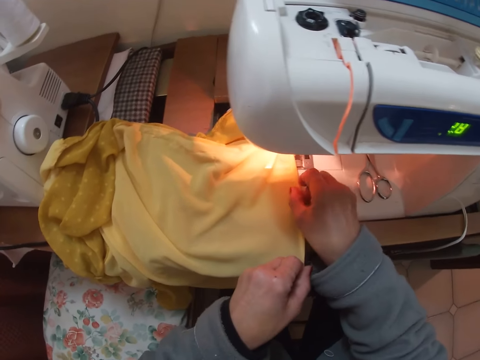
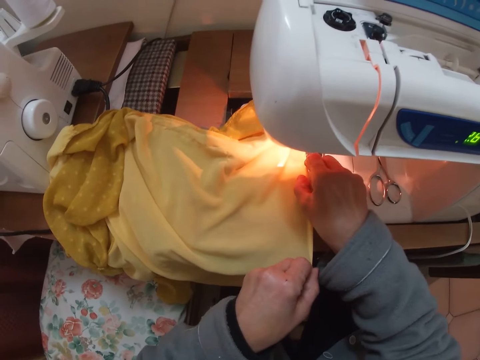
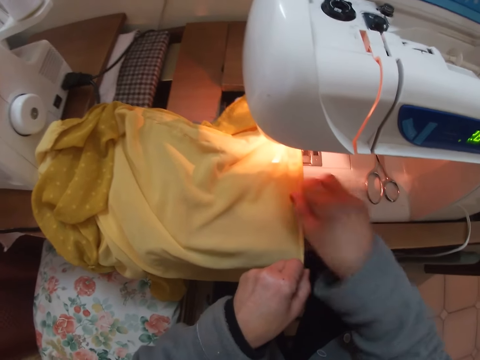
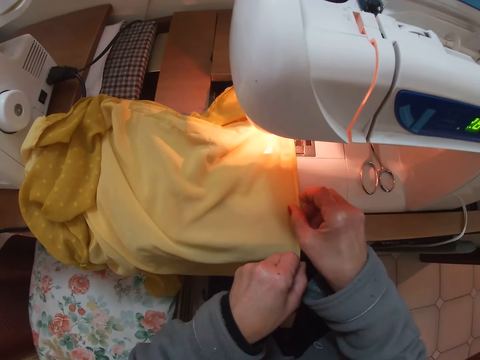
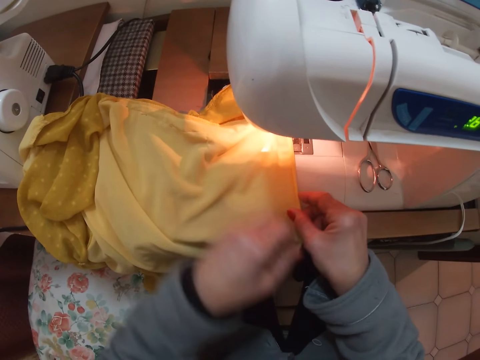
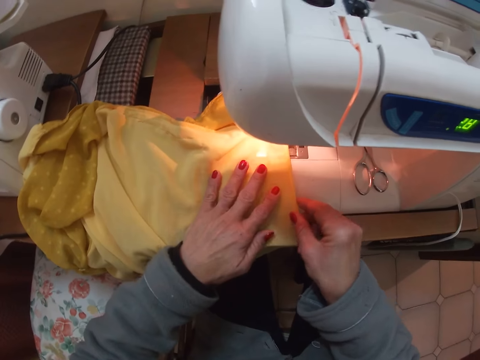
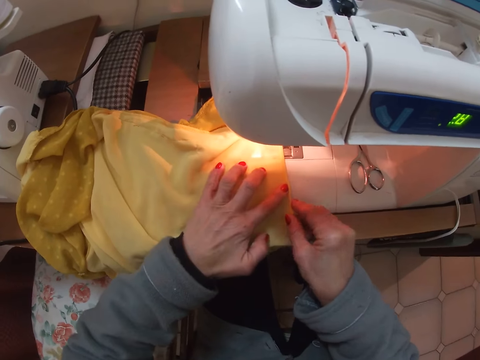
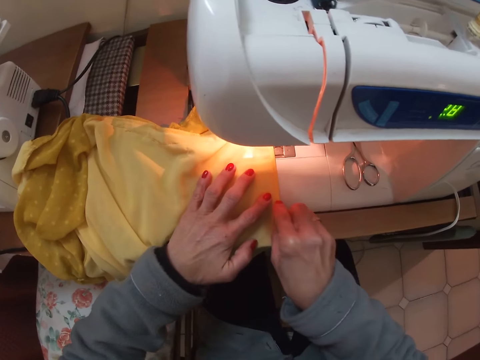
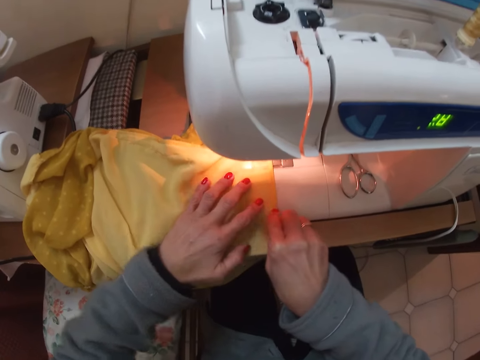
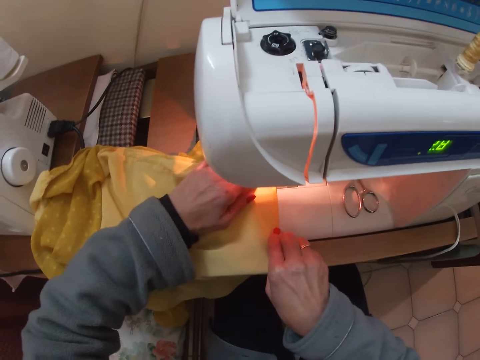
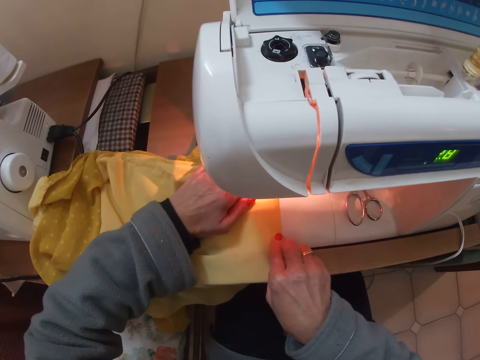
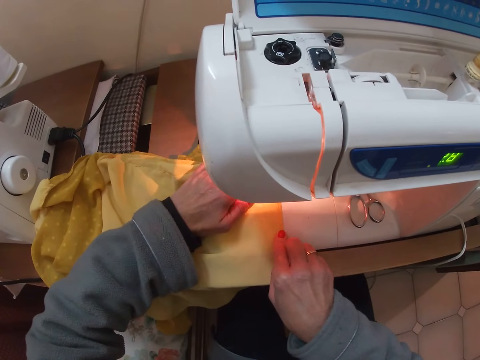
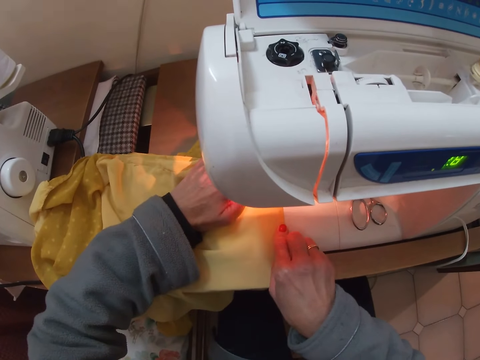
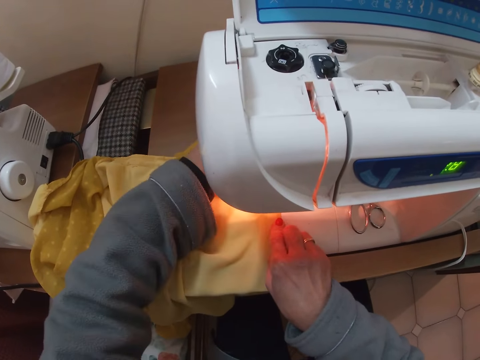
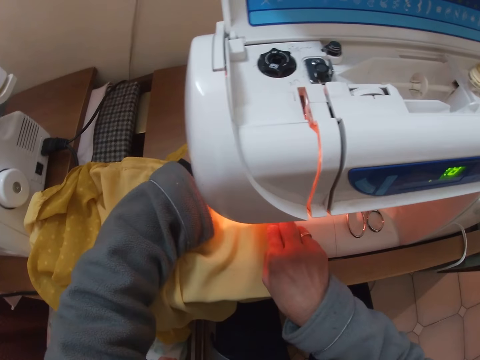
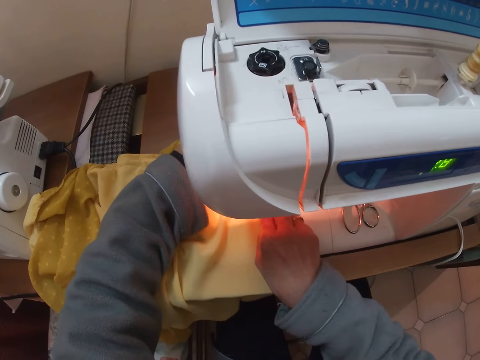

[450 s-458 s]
The camera wearer aligns the fabric. They fold the fabric. They sew the folded edge of the lining of the blouse with the sewing machine.

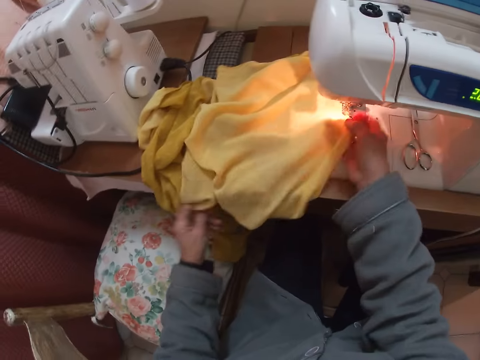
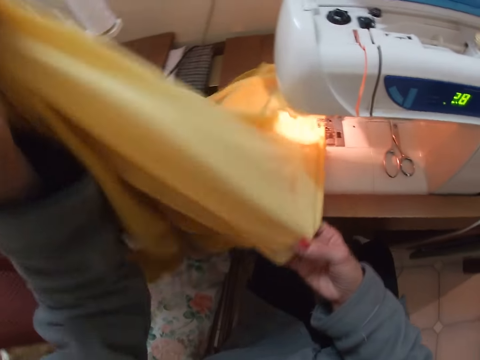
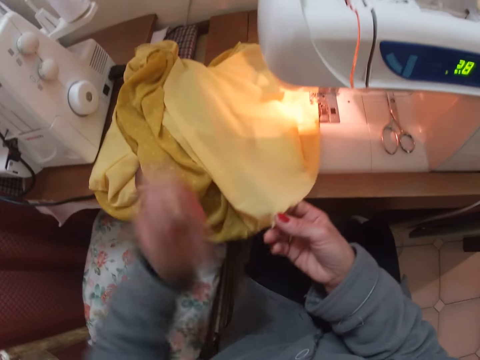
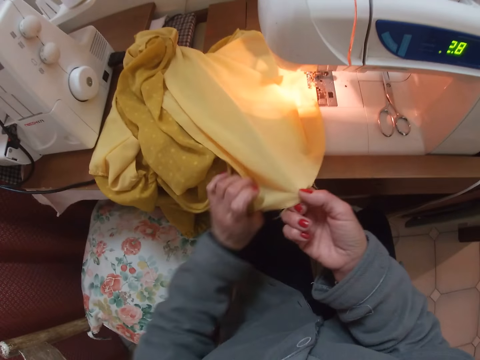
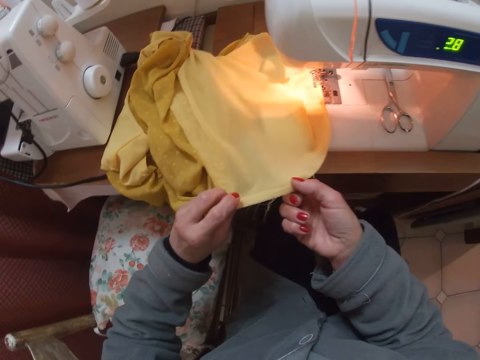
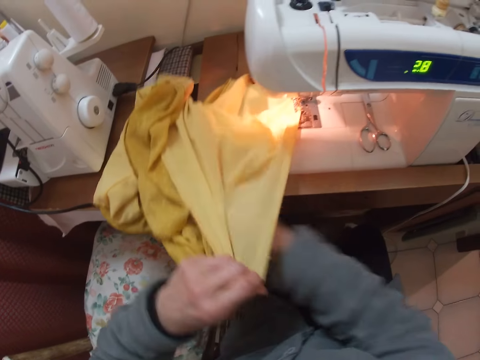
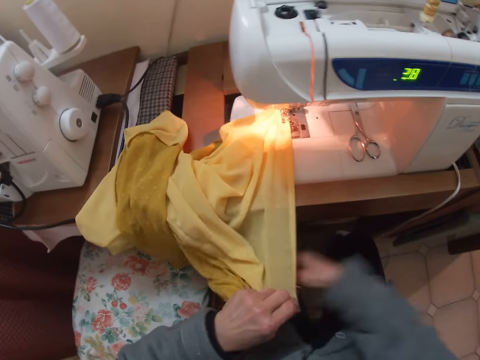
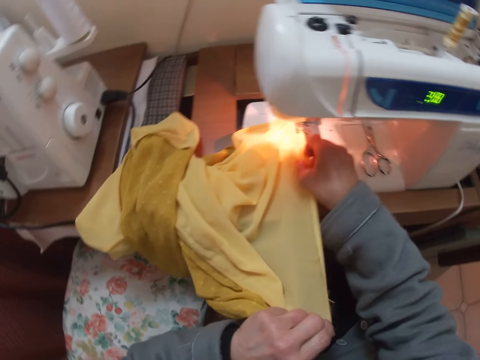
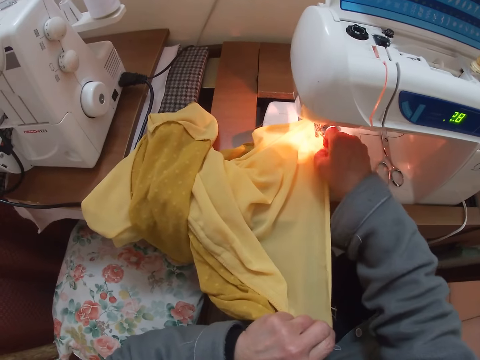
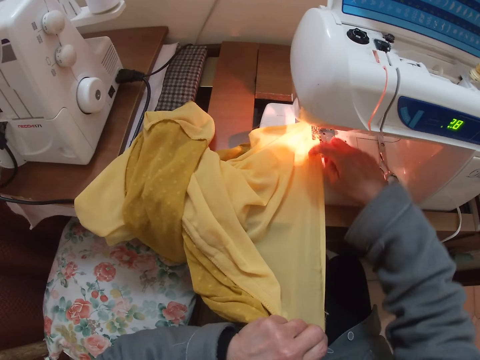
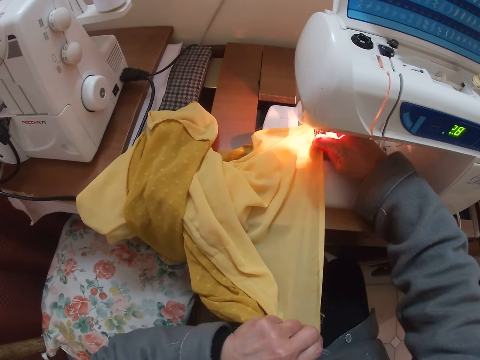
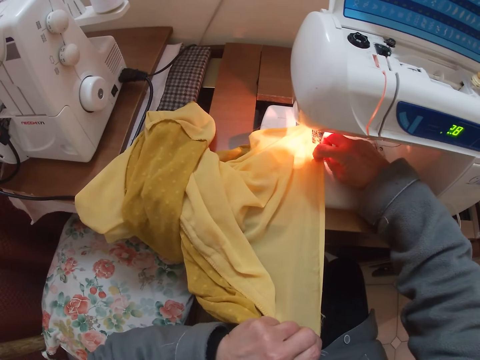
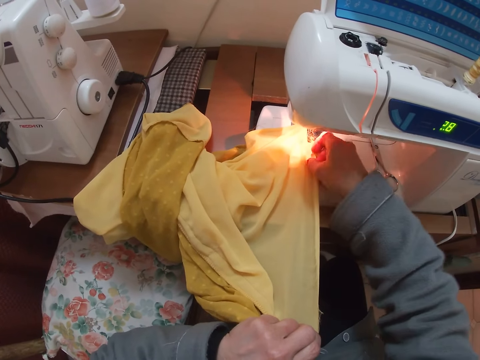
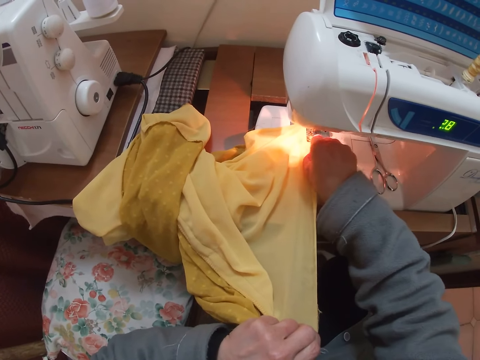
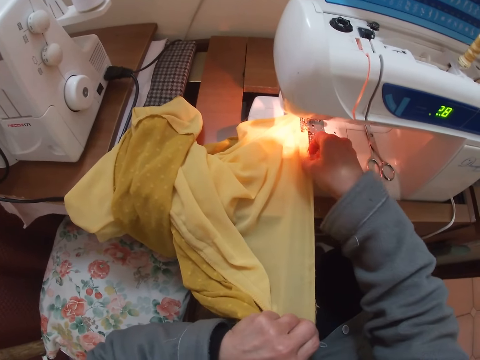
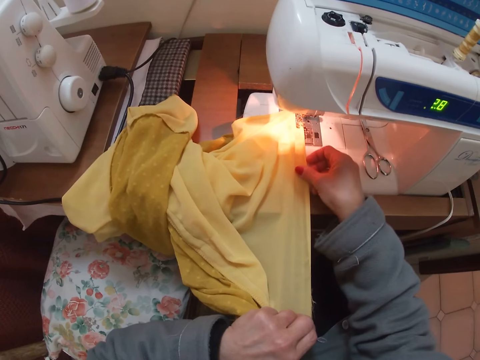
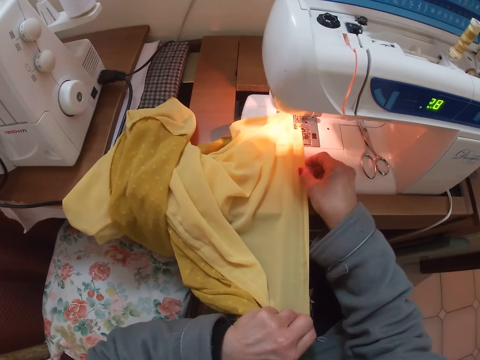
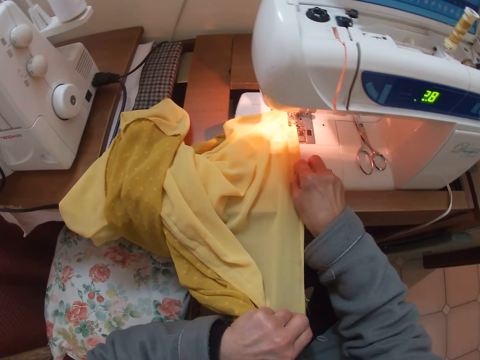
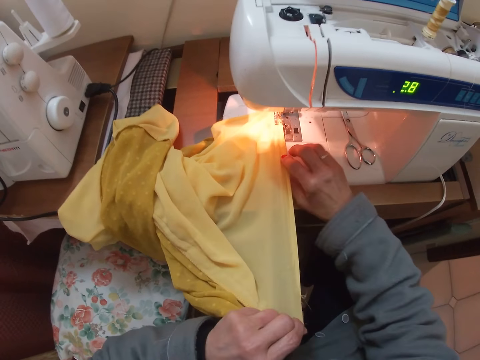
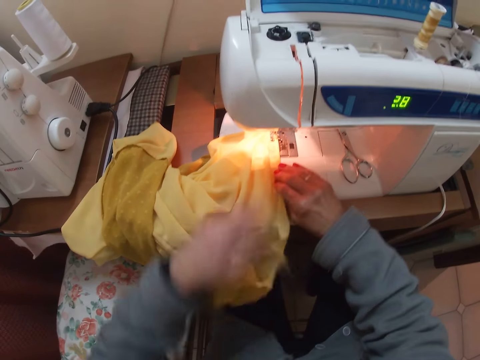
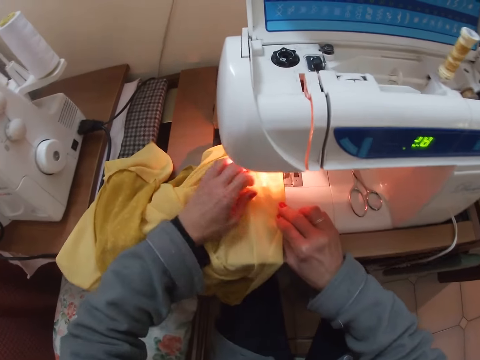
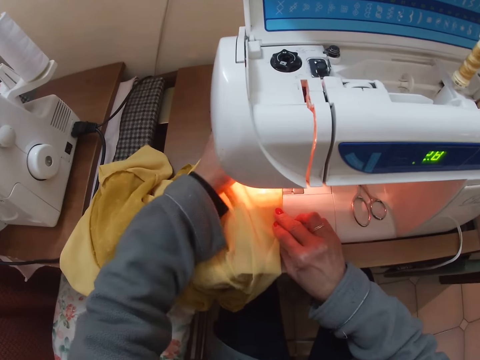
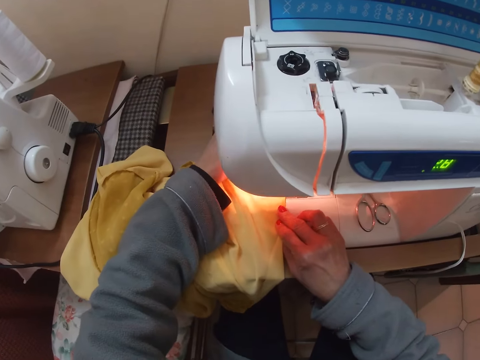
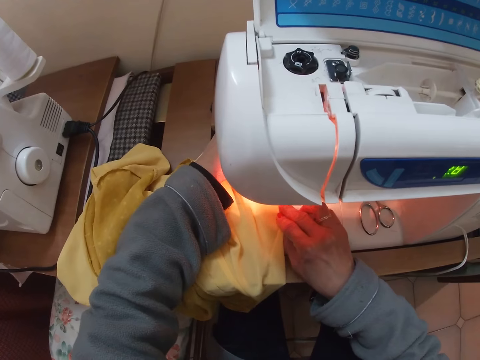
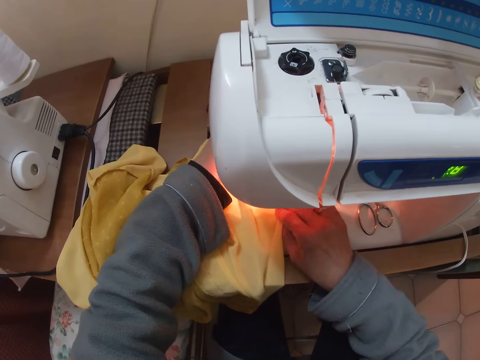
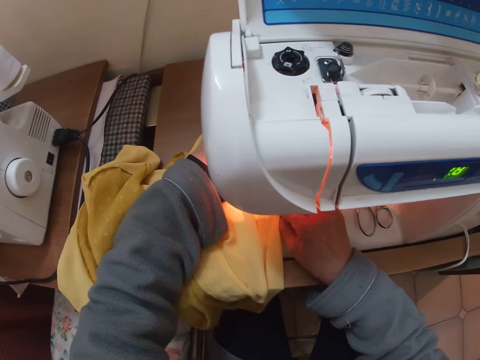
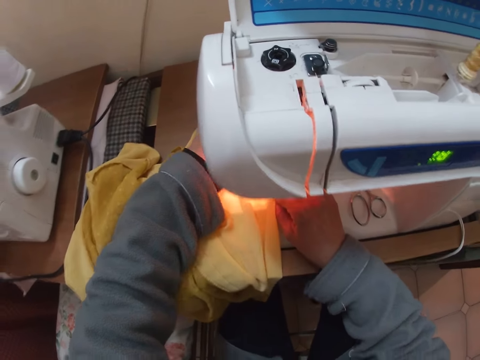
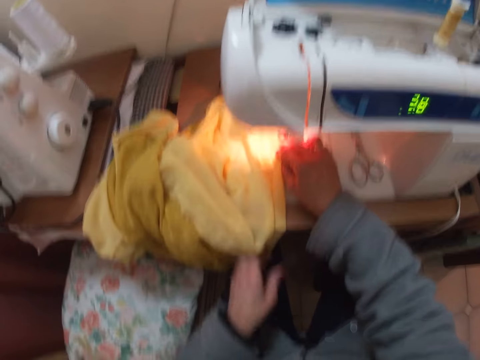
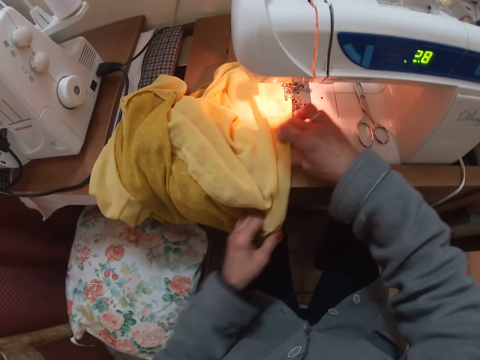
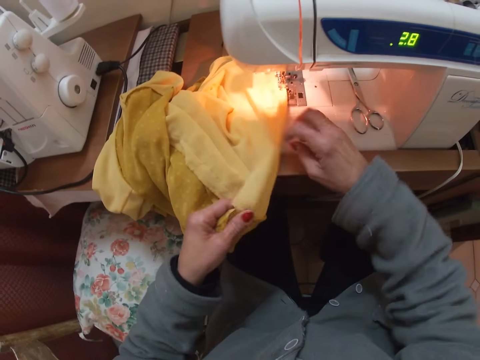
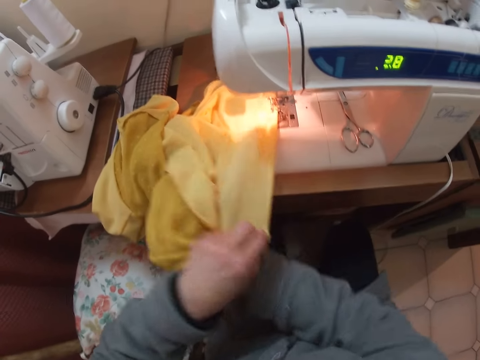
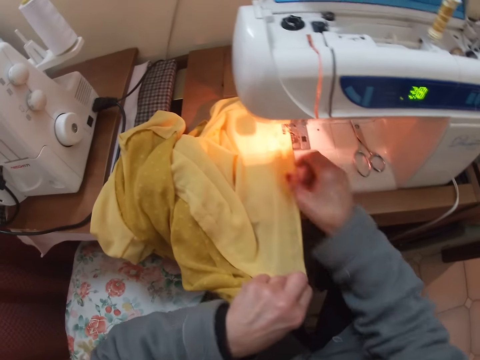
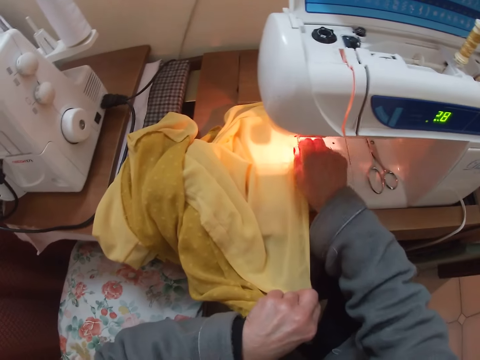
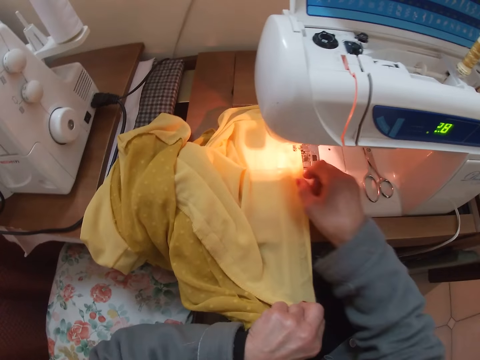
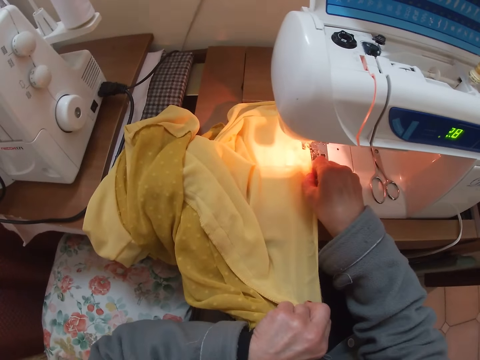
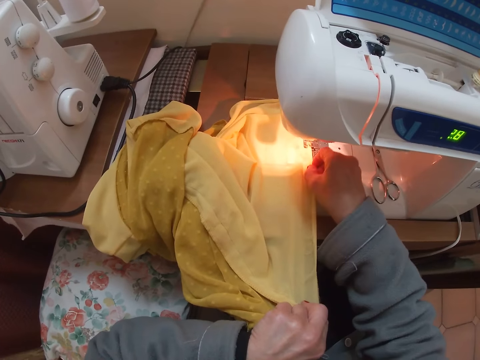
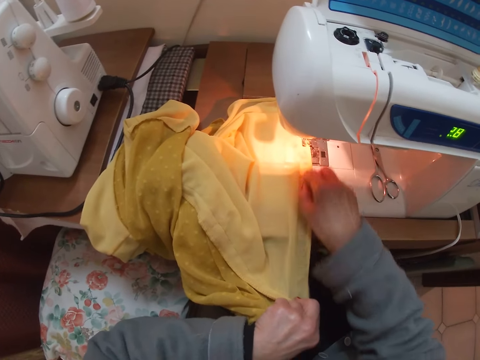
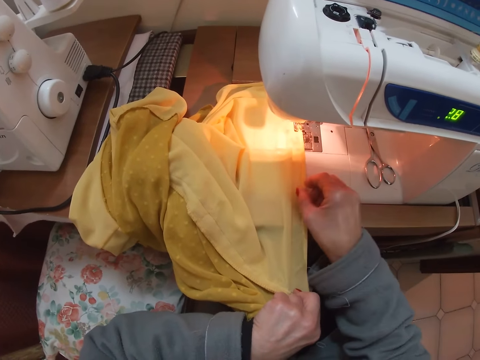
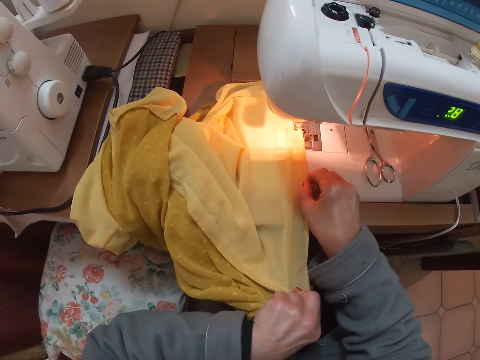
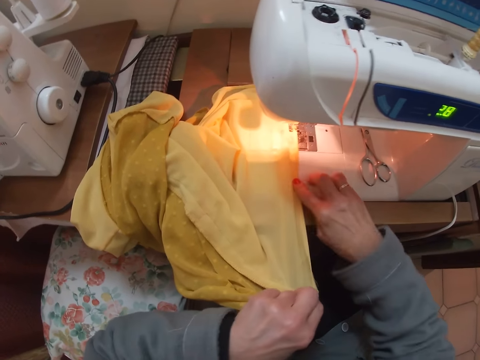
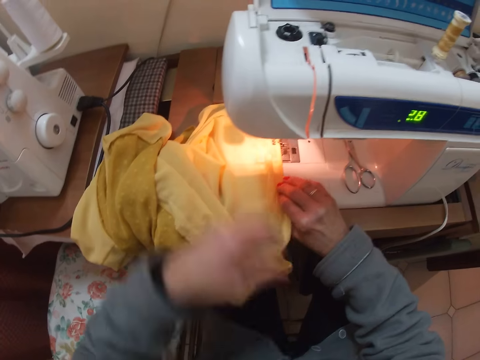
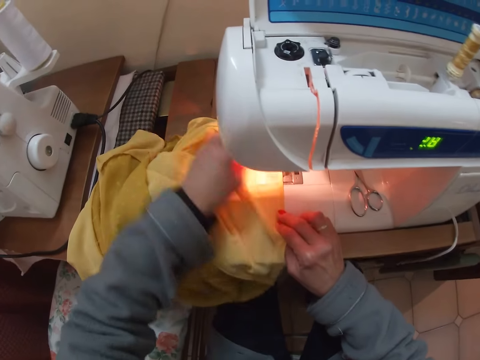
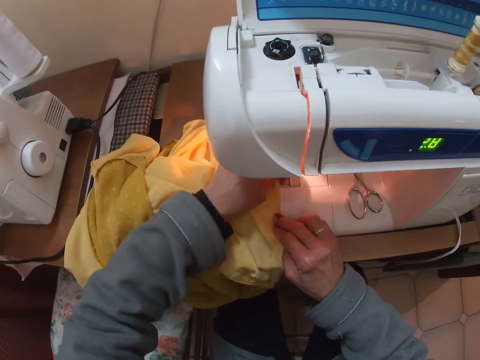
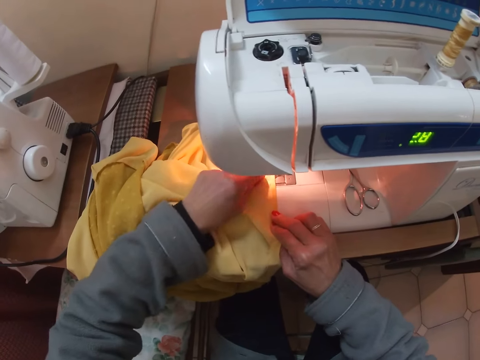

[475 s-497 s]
The camera wearer picks up the fabric and puts the fabric on the table. They adjust the edges of the cloth on the machine. They align the fabric. They sew the folded edge of the lining of the blouse with the sewing machine. They pick up the fabric. They fold in more edges of the lining.
